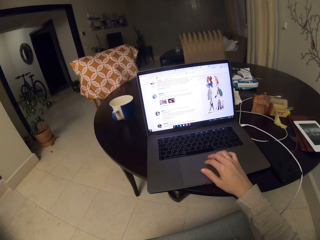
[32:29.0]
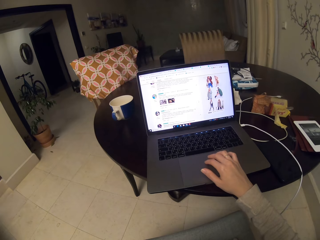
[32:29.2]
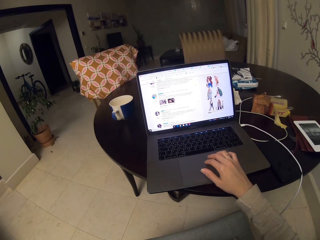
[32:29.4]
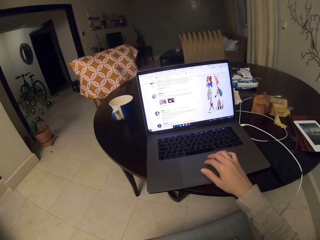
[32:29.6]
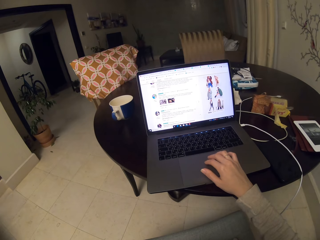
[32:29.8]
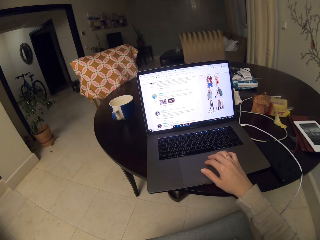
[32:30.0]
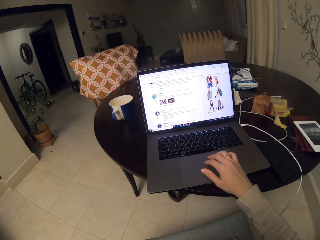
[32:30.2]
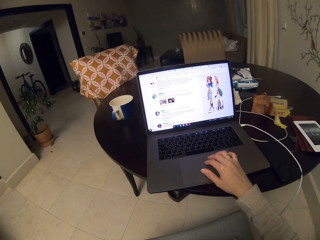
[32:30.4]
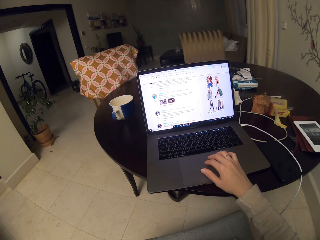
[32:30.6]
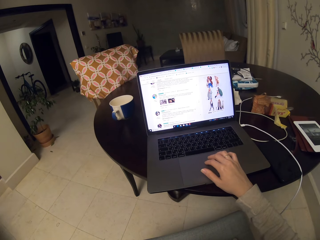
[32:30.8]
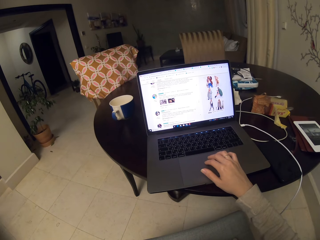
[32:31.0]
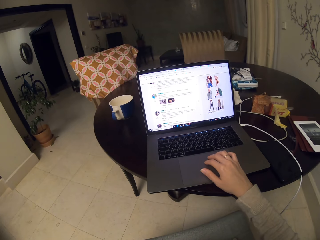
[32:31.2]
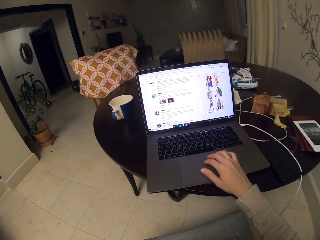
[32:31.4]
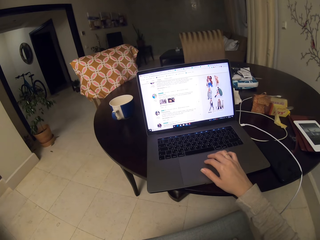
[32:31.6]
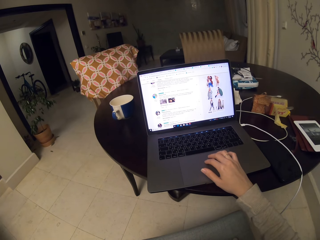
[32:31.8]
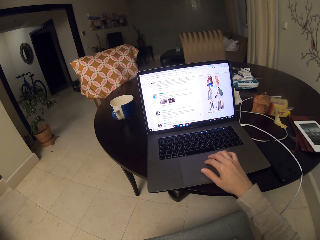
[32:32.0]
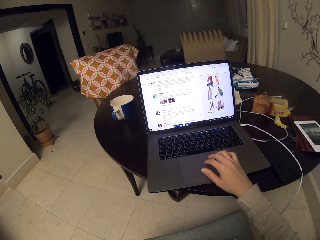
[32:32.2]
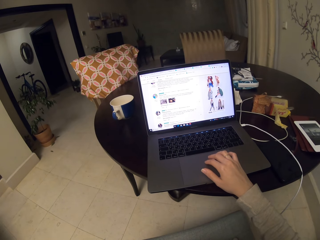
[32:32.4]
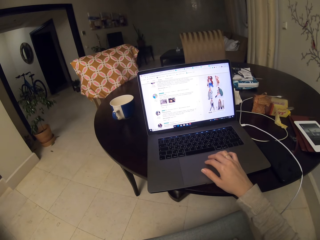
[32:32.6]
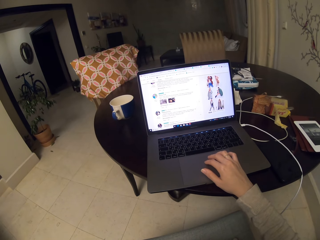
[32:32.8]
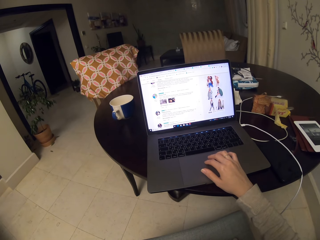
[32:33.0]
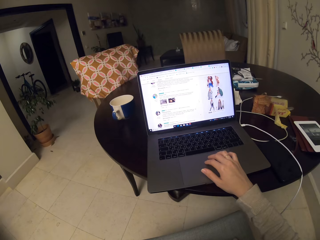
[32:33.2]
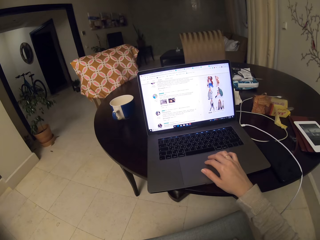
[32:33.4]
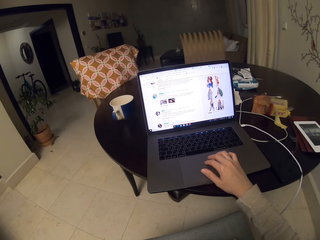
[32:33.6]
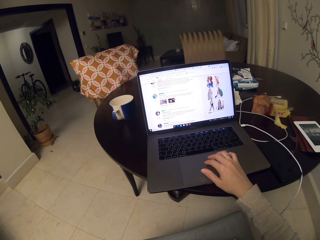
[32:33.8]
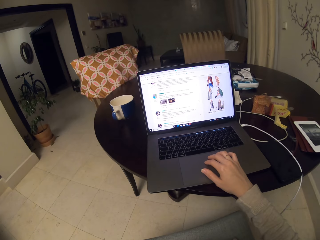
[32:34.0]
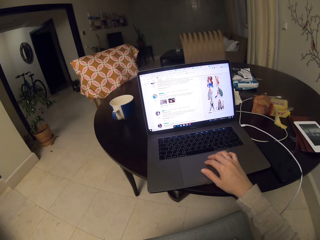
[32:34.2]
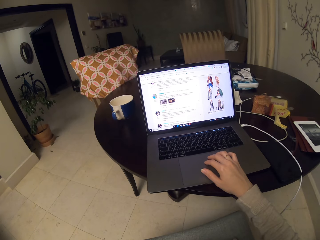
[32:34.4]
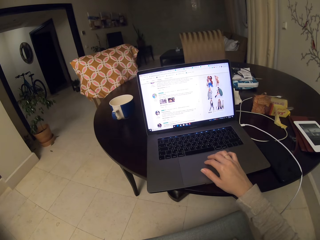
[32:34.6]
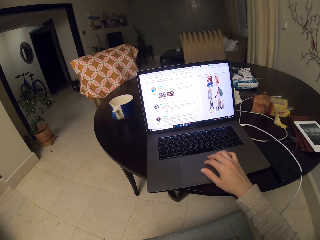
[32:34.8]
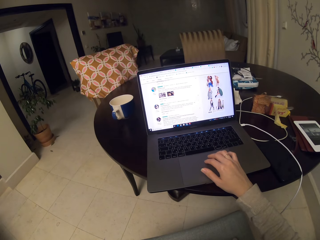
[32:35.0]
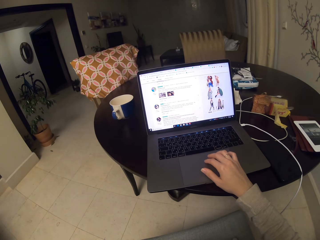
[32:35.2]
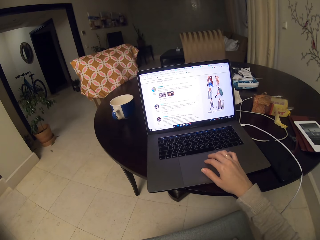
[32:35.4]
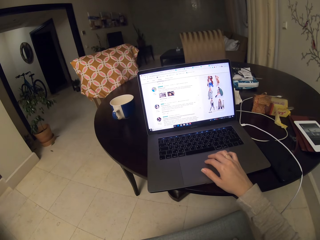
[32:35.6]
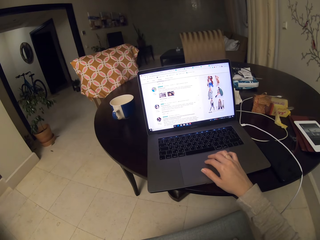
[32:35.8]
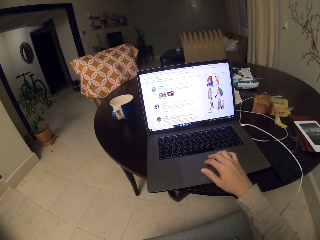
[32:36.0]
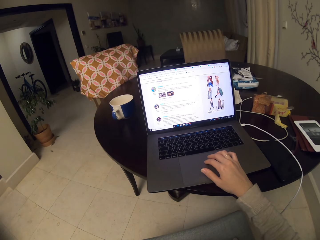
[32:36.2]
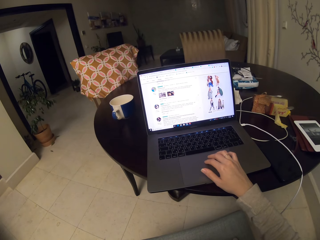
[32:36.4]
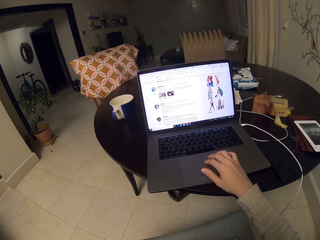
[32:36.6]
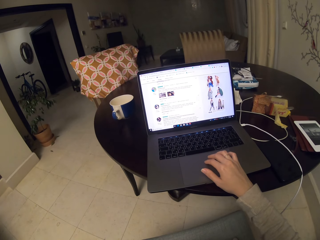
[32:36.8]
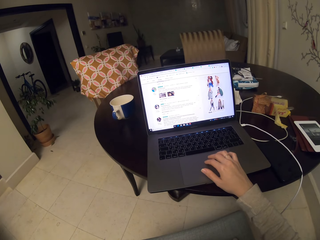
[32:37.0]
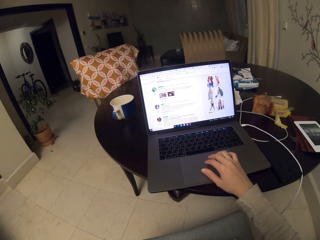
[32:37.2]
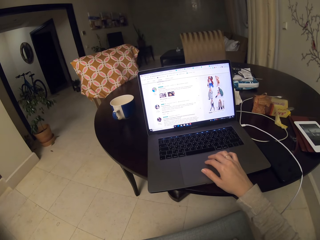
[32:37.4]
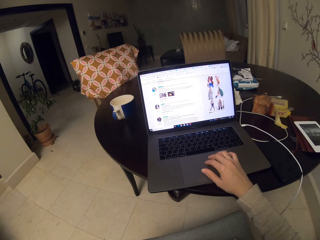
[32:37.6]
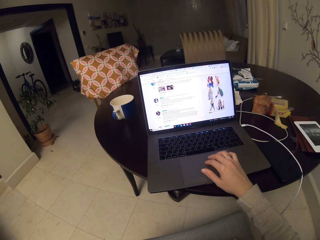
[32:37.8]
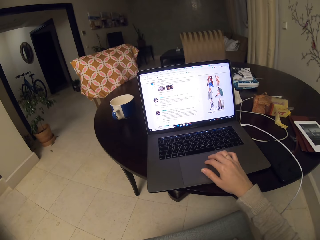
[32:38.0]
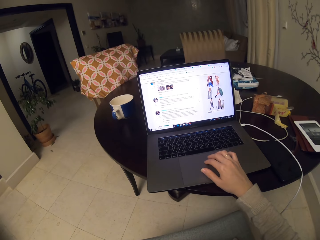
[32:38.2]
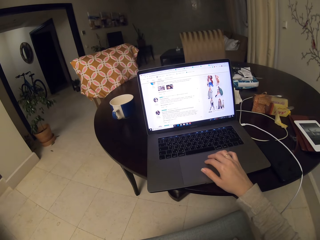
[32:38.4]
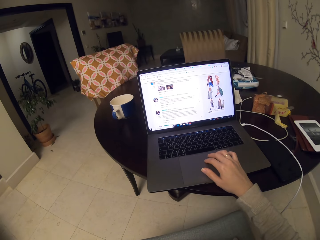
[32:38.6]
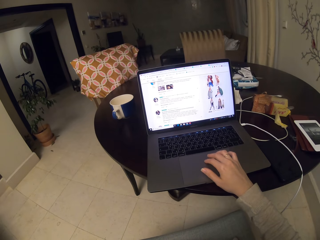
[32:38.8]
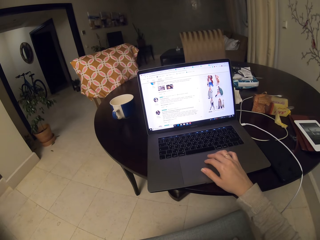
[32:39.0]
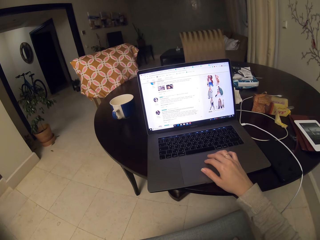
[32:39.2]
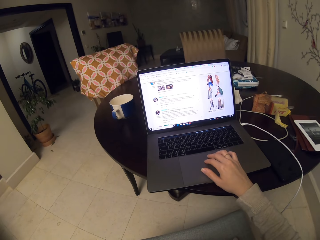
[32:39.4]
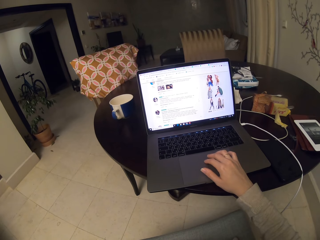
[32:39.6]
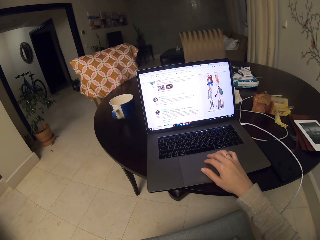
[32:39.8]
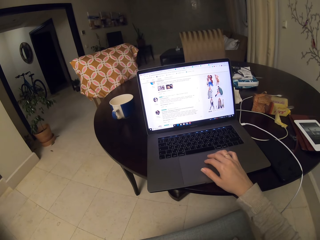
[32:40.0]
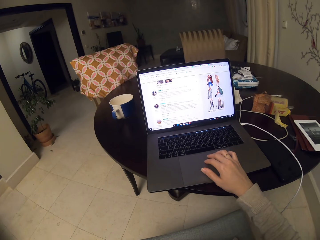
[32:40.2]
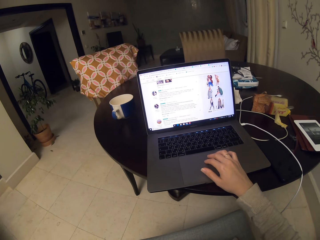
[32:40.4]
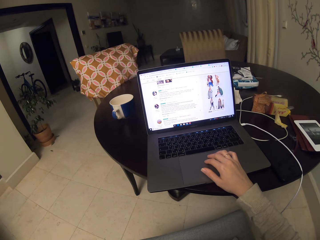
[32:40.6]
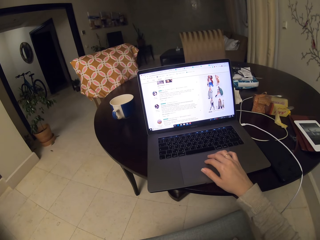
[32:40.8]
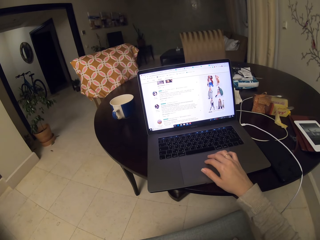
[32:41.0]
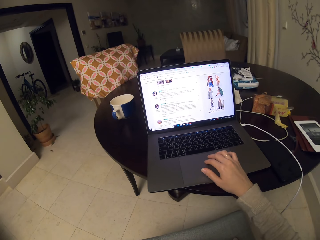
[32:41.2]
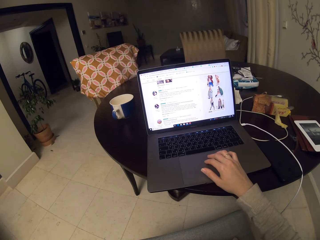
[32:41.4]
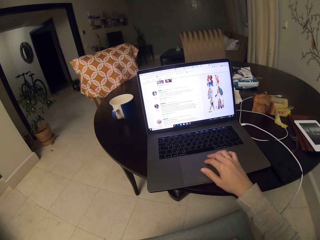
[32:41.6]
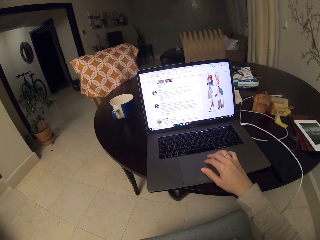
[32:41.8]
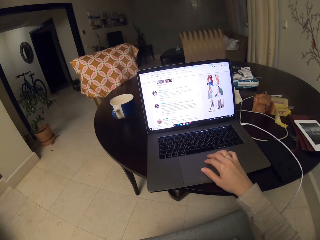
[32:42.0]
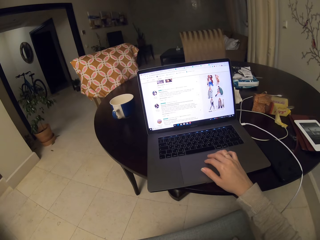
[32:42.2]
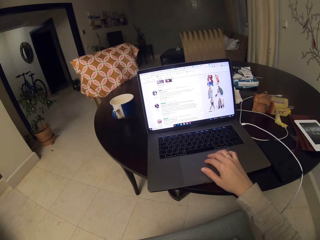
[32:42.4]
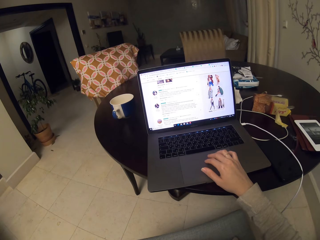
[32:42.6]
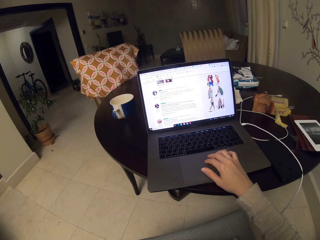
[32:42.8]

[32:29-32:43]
The camera wearer scrolls up the screen. They stare at a laptop screen. They scroll down. They stare at the laptop screen. They scroll up the screen.

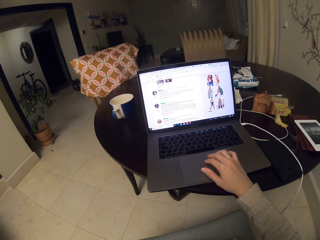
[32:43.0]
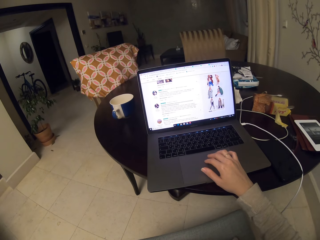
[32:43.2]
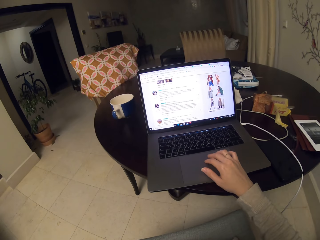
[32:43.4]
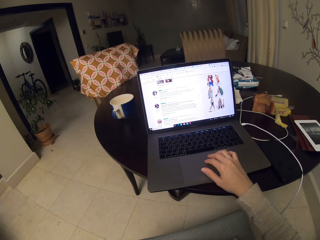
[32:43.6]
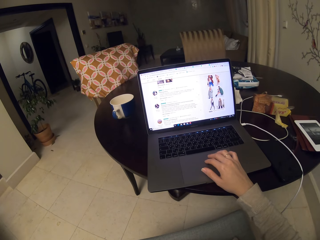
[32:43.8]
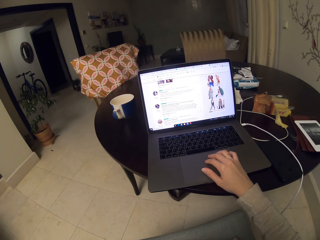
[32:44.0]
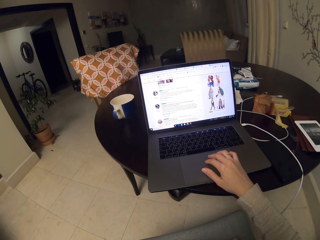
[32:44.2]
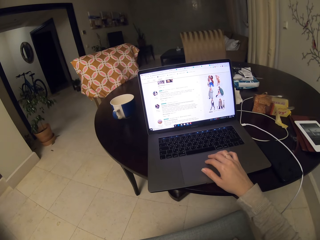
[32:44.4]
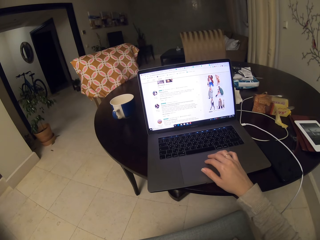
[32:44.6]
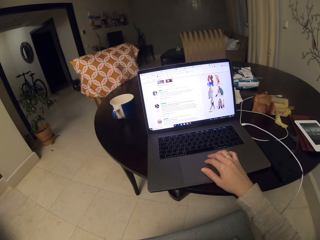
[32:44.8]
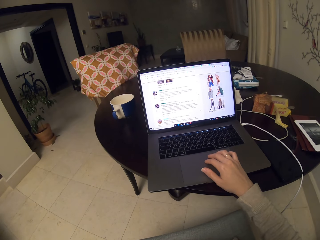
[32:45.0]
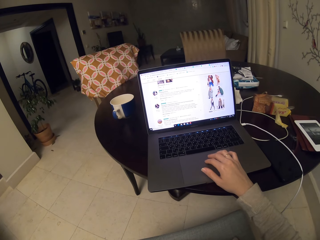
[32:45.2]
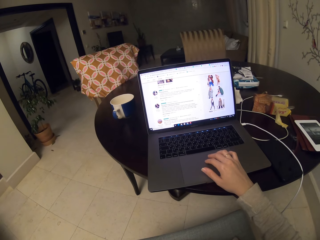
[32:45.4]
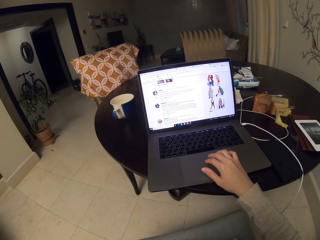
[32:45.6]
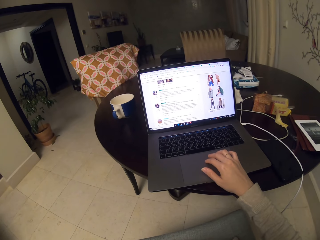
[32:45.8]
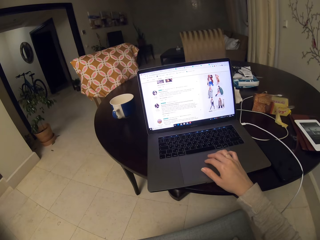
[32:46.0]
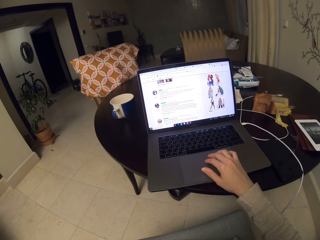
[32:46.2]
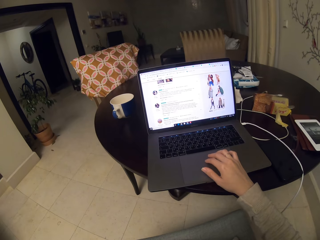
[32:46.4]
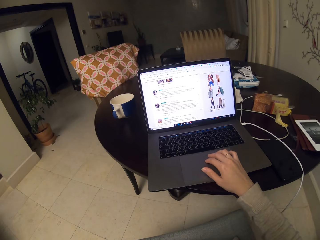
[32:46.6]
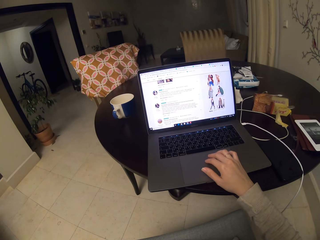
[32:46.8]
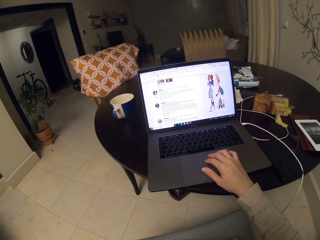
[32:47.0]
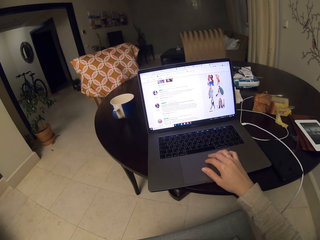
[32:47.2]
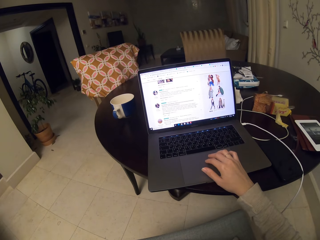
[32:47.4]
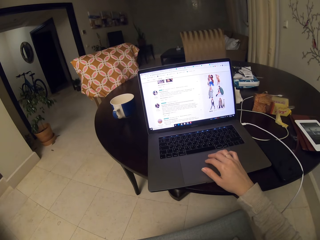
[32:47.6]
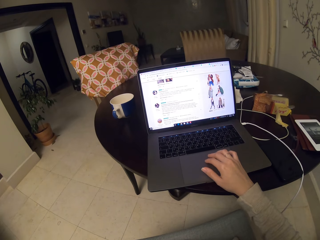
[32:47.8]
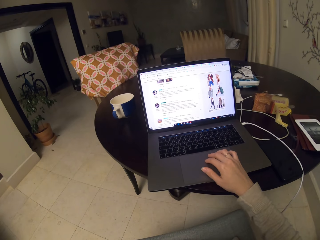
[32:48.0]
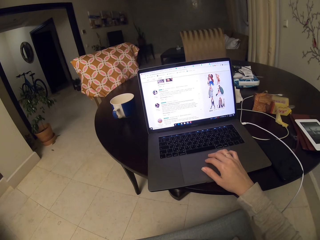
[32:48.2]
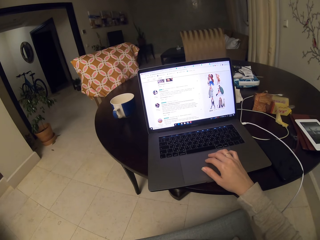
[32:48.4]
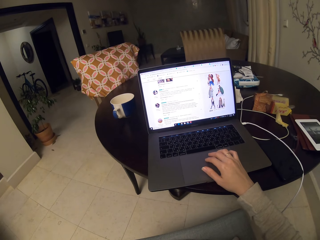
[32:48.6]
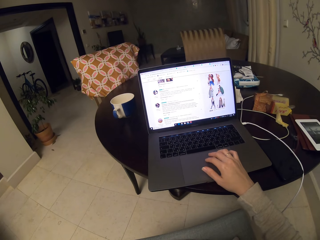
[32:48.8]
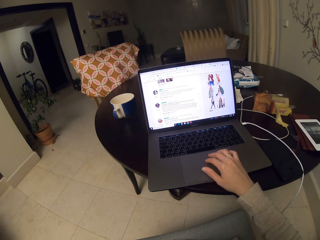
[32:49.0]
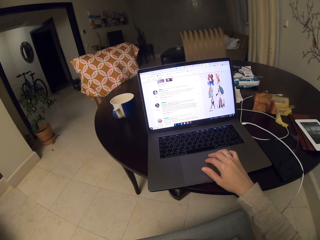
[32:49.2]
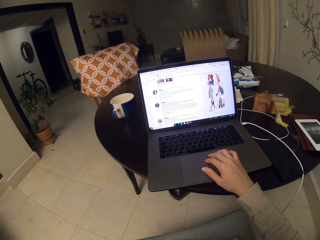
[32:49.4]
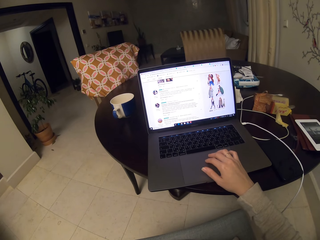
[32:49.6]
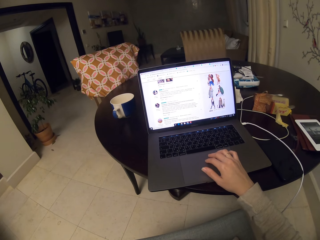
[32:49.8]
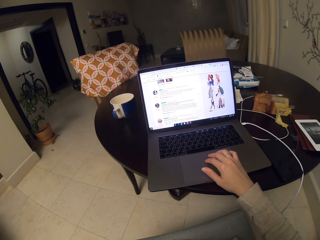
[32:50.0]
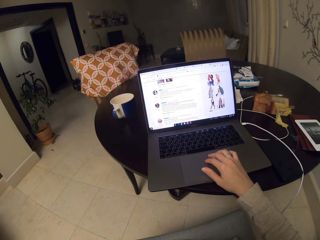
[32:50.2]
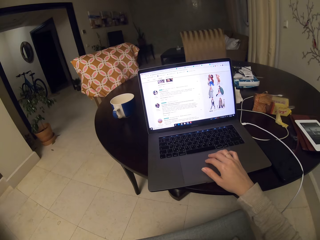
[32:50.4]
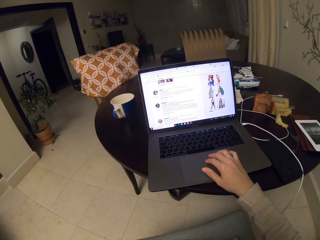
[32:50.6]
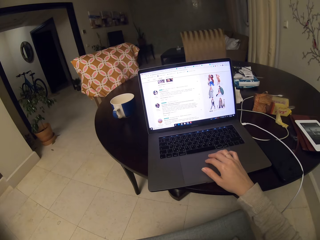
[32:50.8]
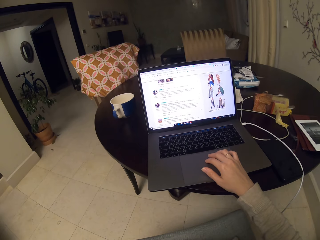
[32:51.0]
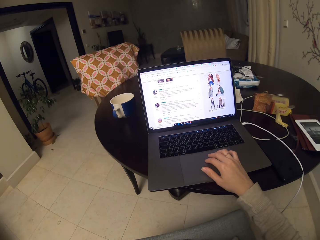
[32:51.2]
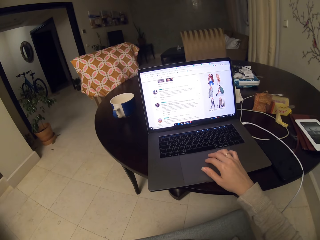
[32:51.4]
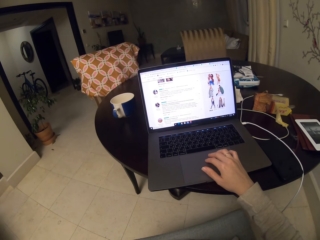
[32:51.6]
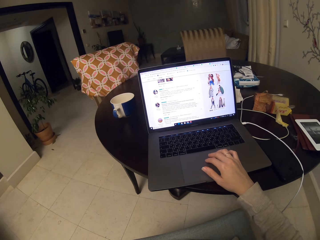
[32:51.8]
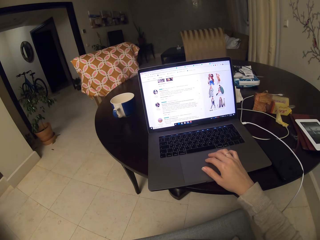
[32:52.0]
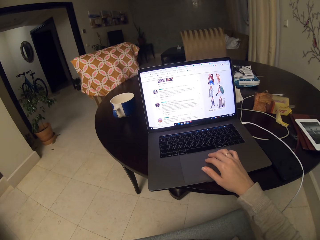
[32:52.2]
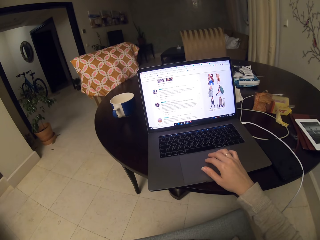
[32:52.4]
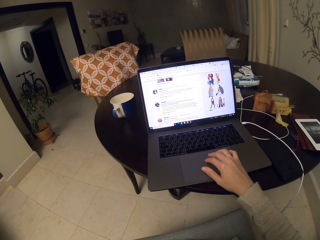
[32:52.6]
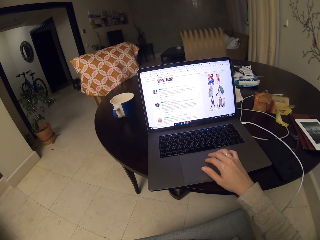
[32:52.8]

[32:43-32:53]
The camera wearer stares at a laptop screen. They lift the fingers from the mouse pad.
